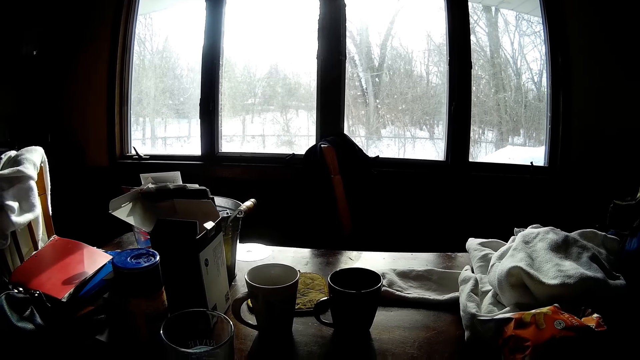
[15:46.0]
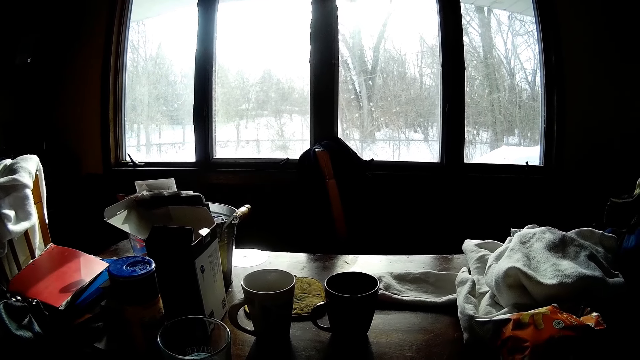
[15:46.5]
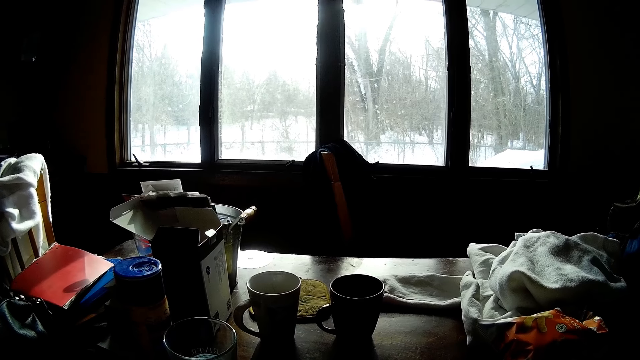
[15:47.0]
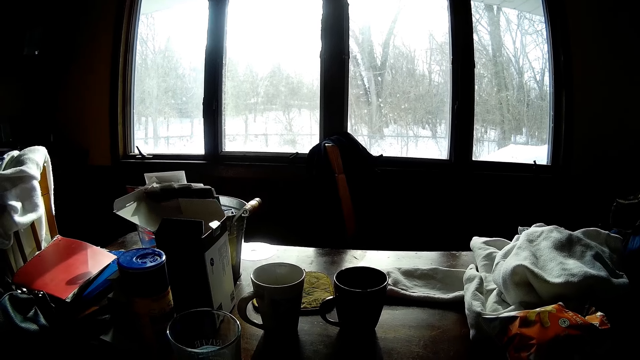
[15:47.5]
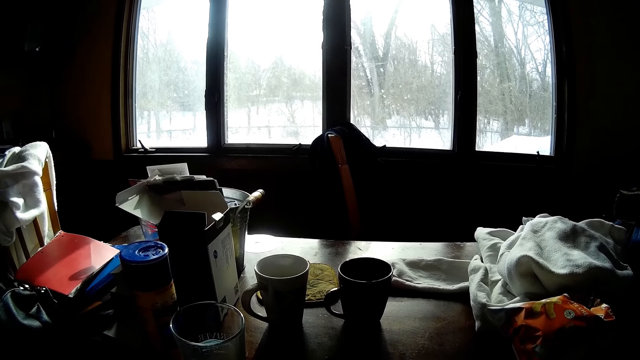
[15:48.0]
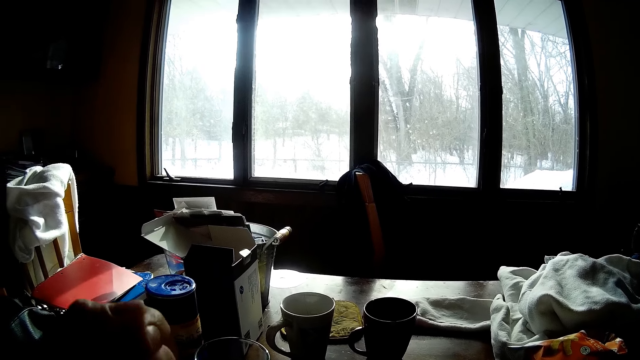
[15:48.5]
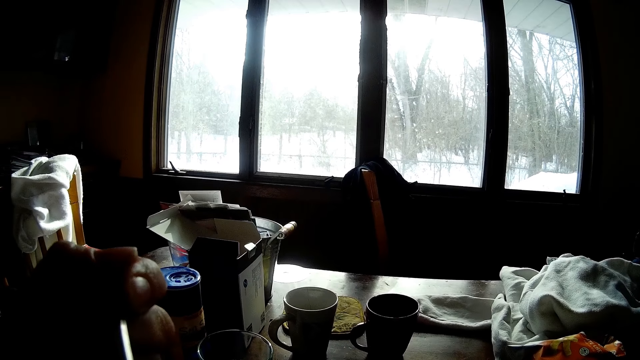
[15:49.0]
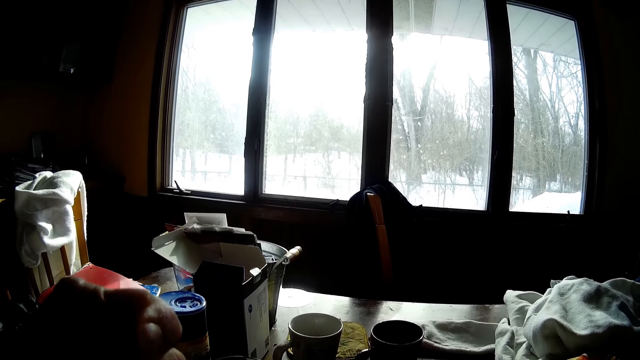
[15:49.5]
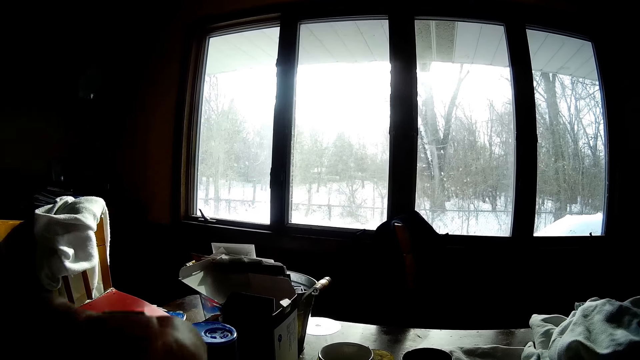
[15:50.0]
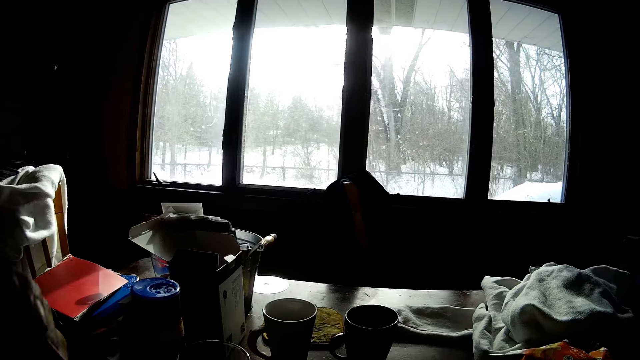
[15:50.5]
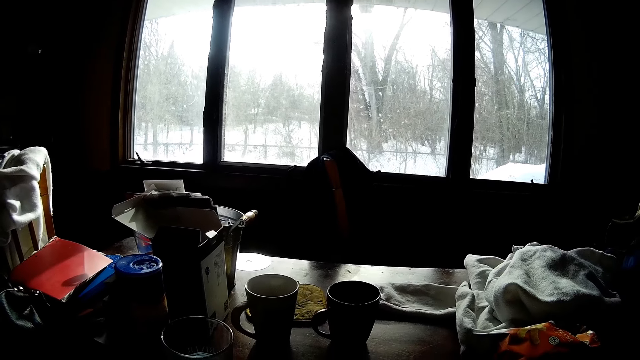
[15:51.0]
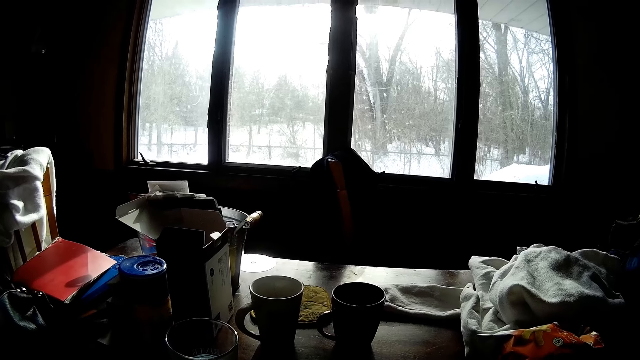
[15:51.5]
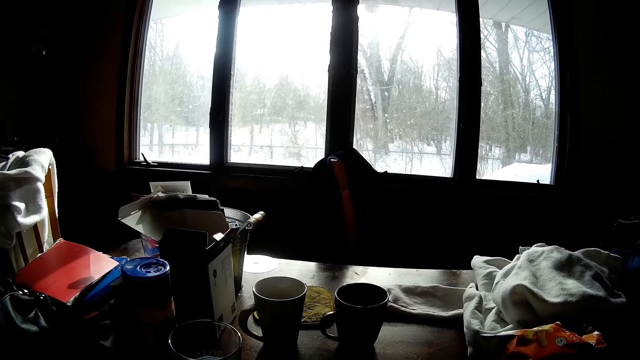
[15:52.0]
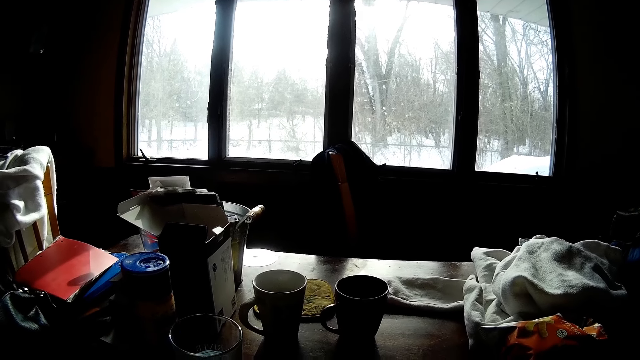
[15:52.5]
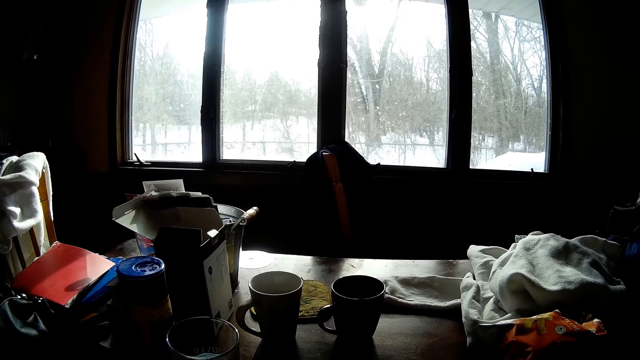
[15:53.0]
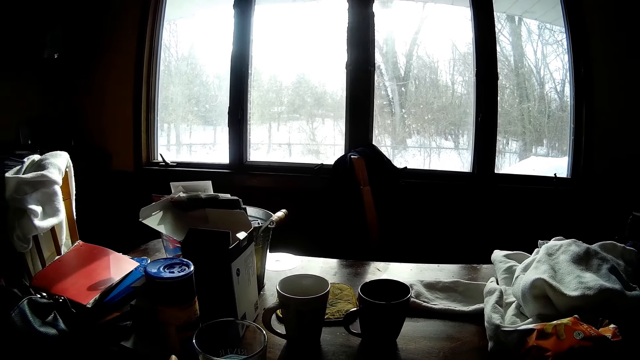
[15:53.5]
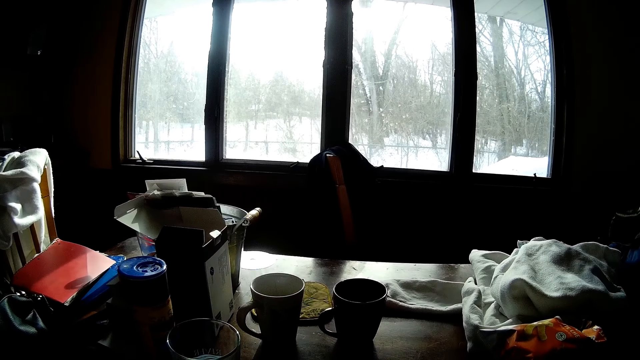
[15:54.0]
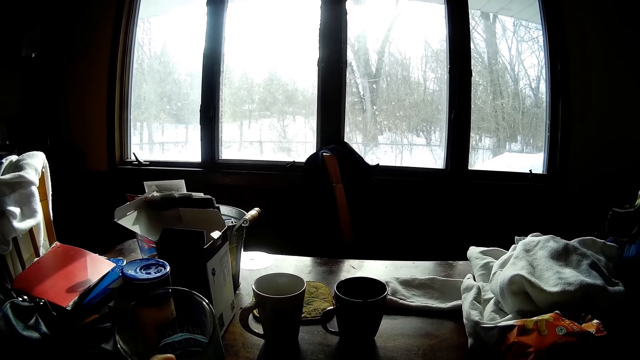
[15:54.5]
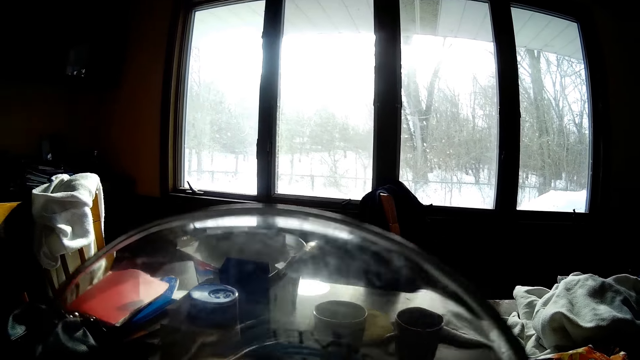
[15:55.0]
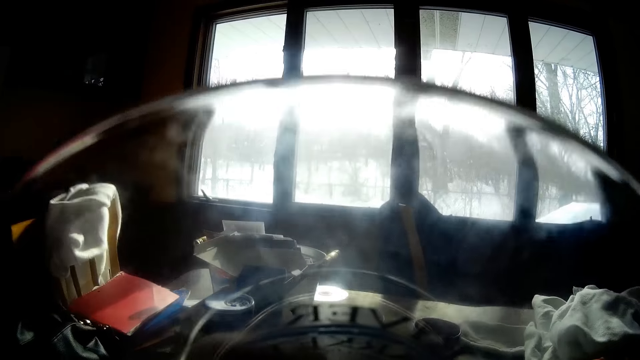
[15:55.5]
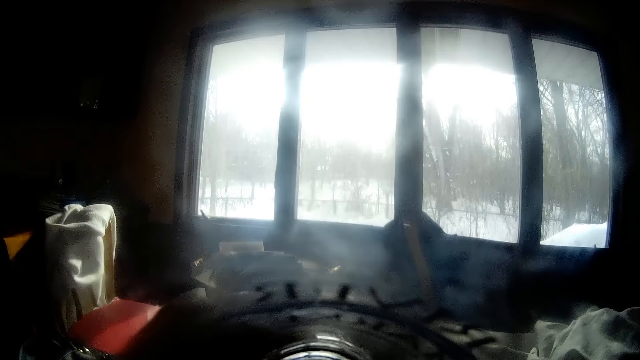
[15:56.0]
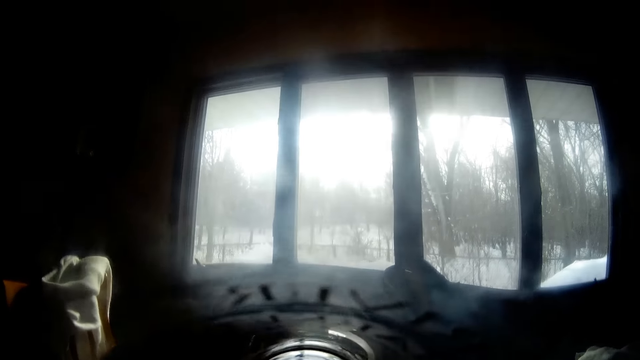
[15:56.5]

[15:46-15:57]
The camera wearer drinks water from the cup with his left hand.

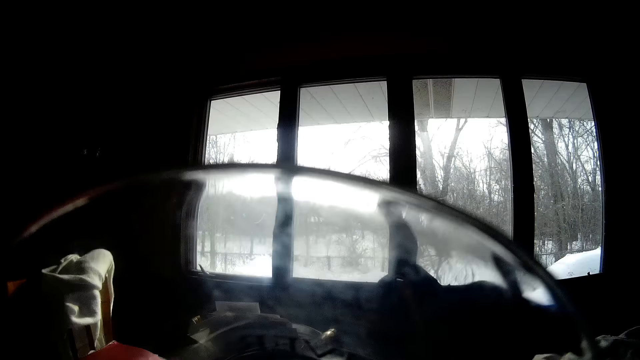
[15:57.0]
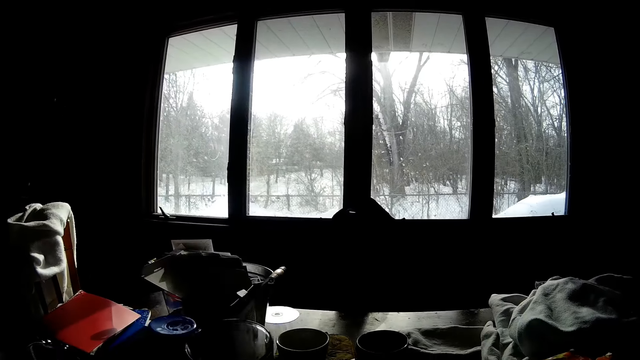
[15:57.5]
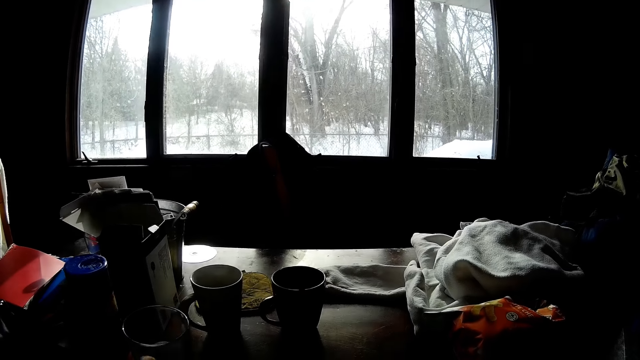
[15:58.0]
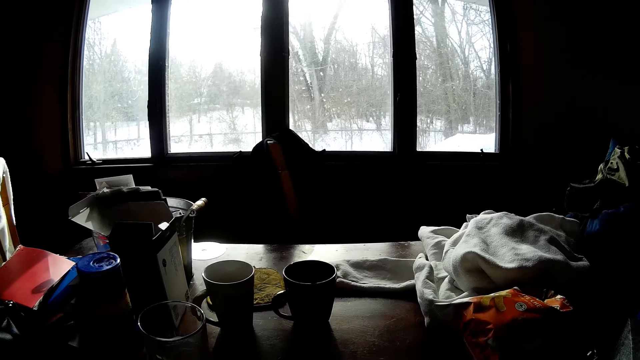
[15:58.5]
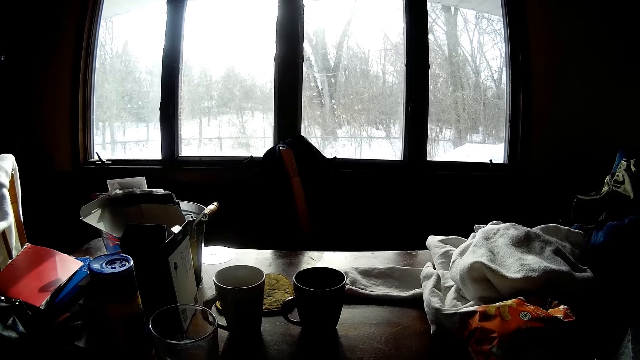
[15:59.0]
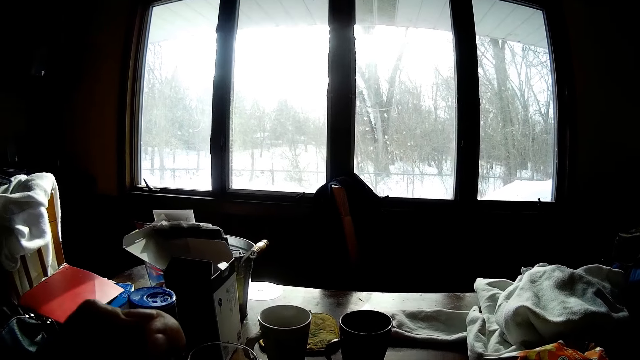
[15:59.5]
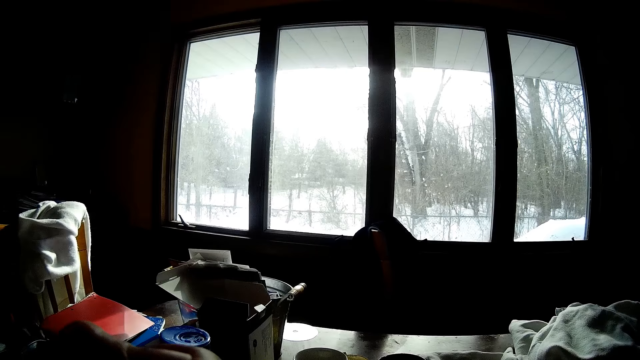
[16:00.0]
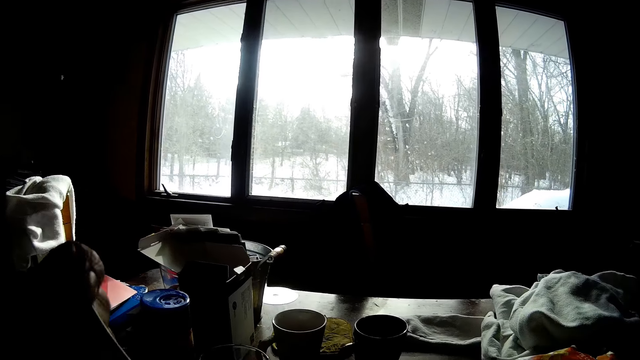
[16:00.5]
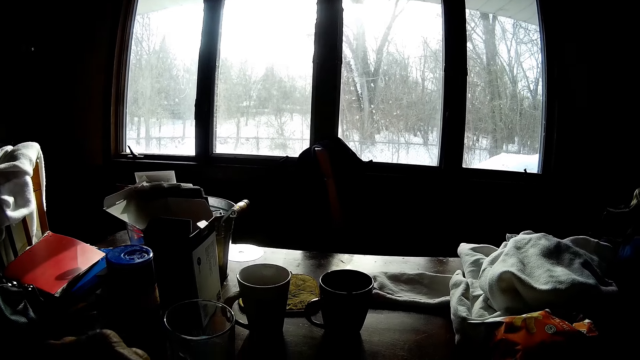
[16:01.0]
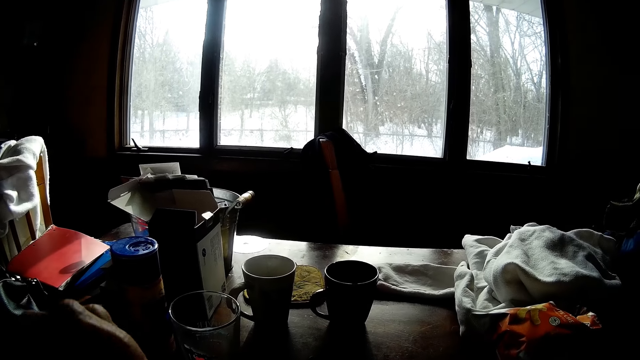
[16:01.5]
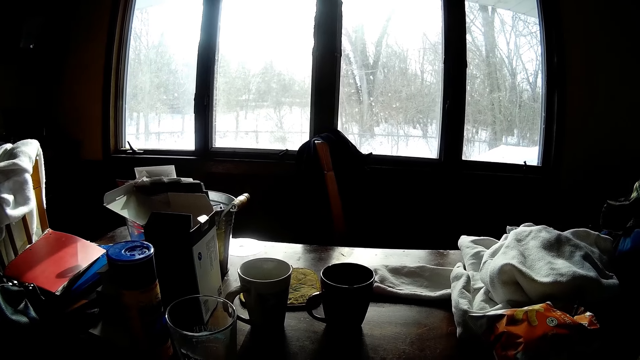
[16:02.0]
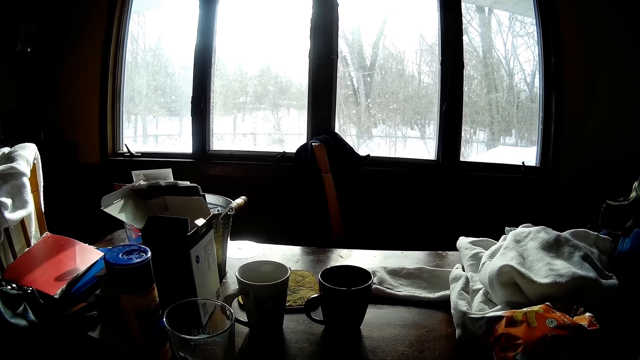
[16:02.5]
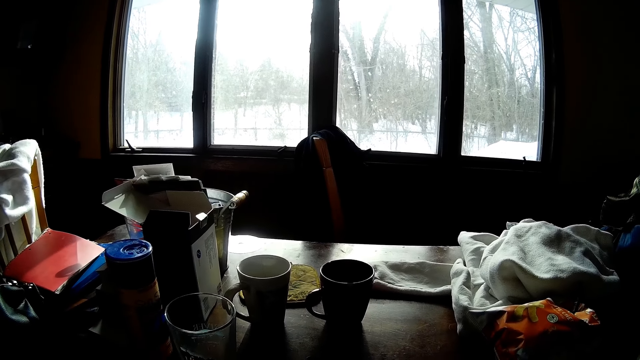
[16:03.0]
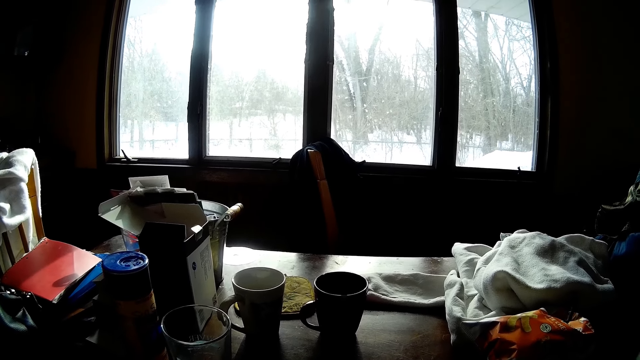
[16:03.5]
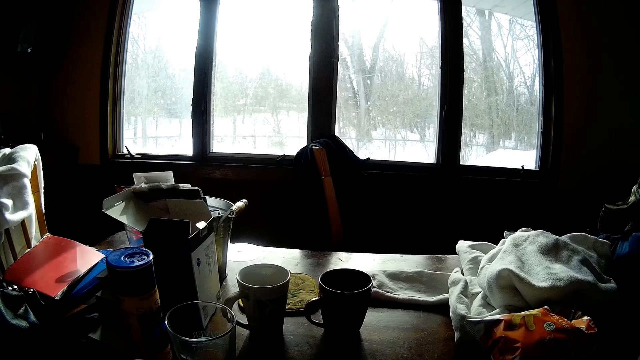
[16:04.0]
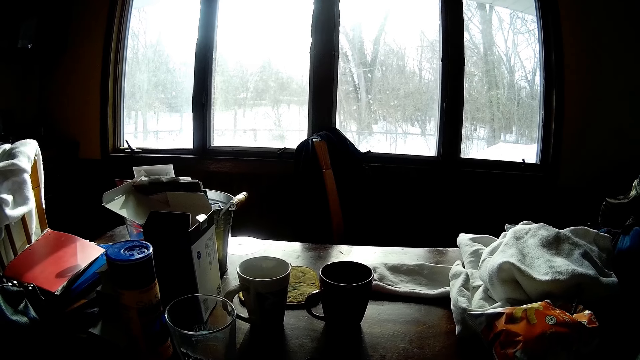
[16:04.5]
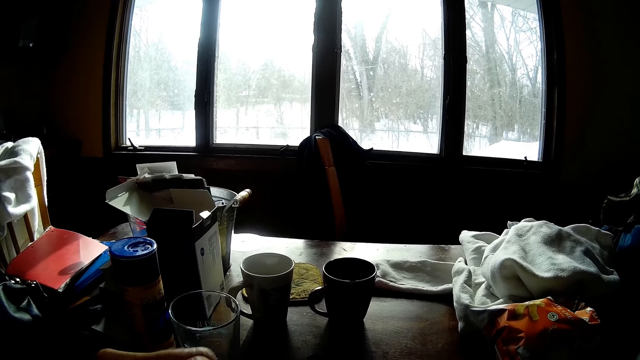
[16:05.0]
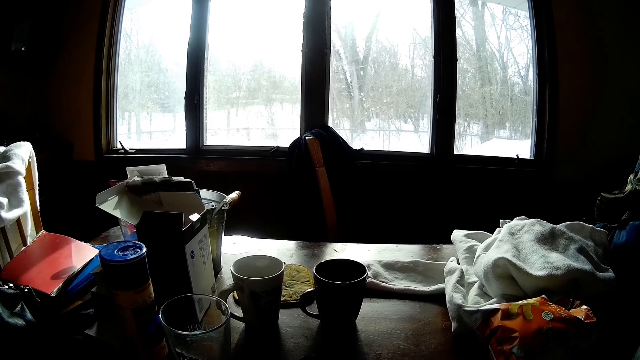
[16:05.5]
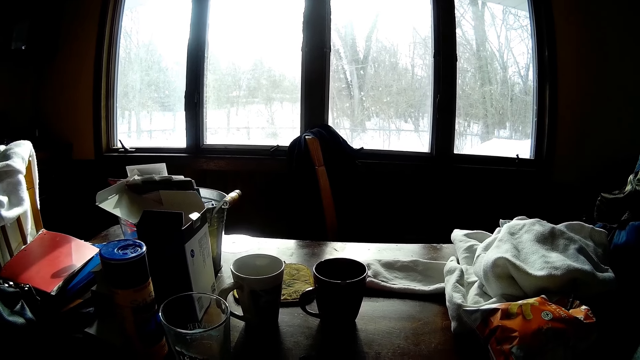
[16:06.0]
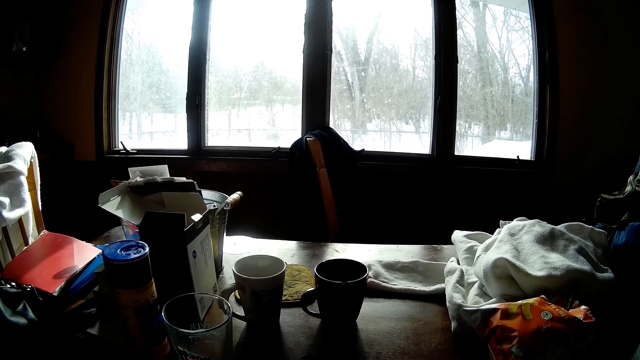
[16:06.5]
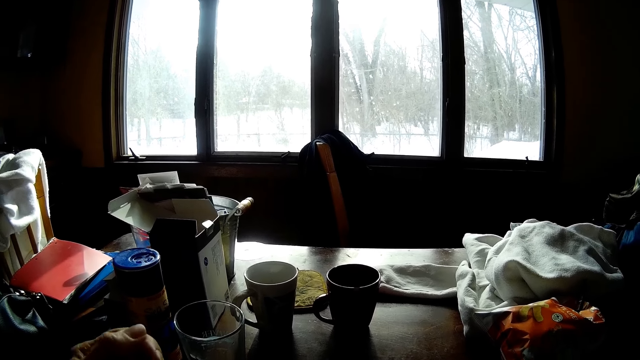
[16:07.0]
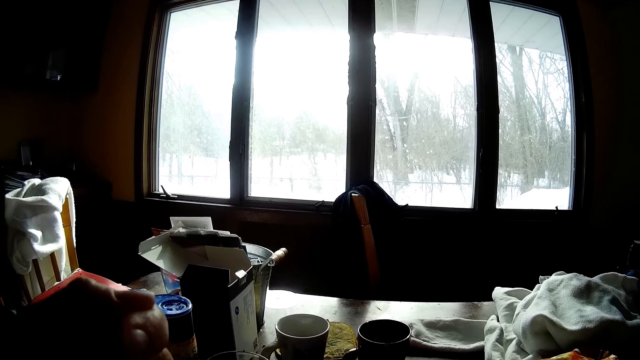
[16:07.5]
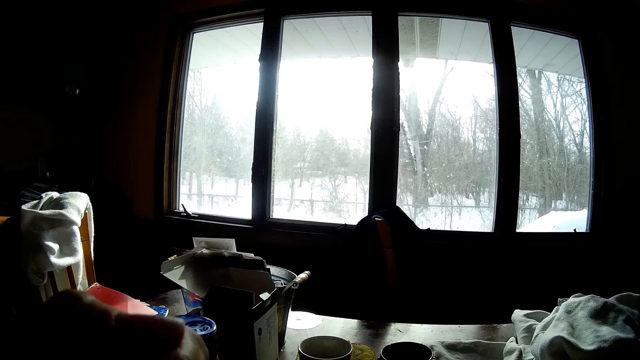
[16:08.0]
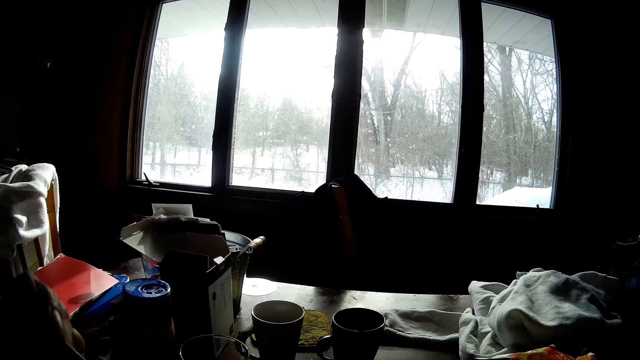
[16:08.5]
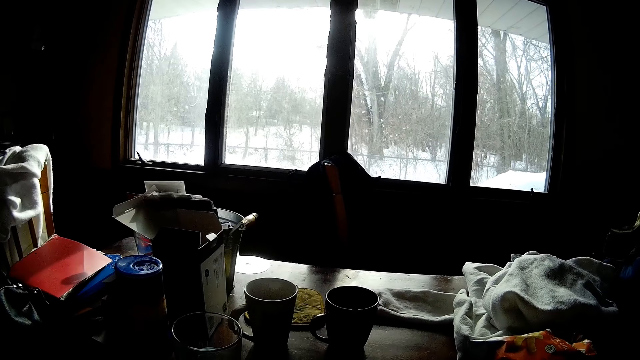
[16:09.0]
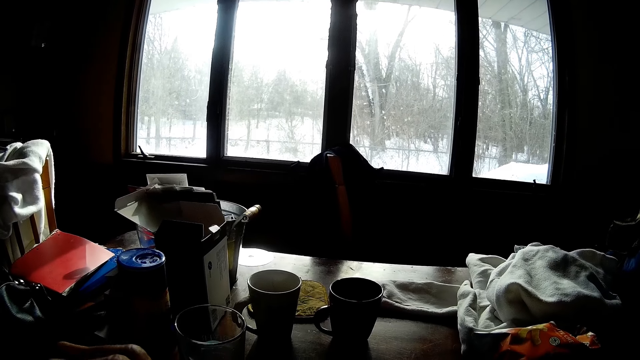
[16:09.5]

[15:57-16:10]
The camera wearer drops the cup on the dining table with his left hand. He eats food with the spoon in his left hand.
